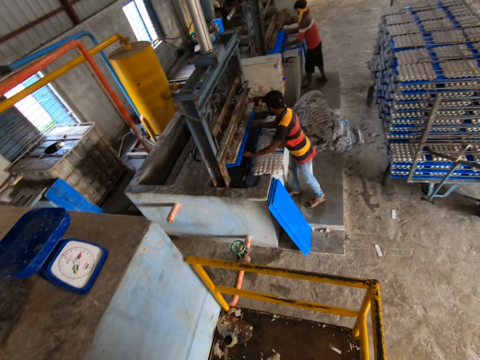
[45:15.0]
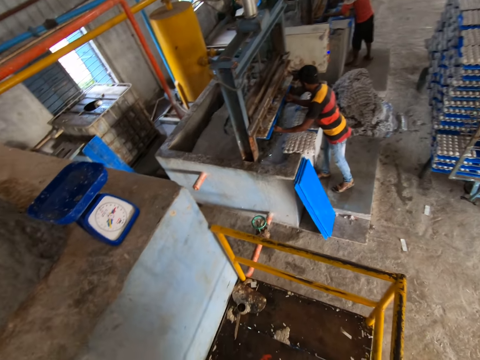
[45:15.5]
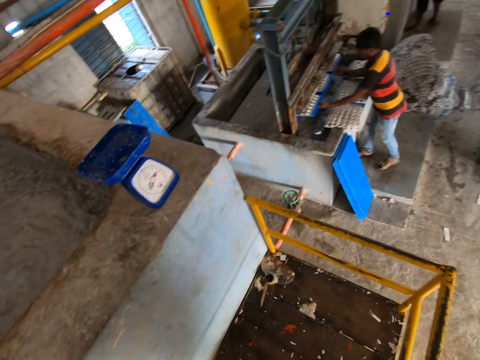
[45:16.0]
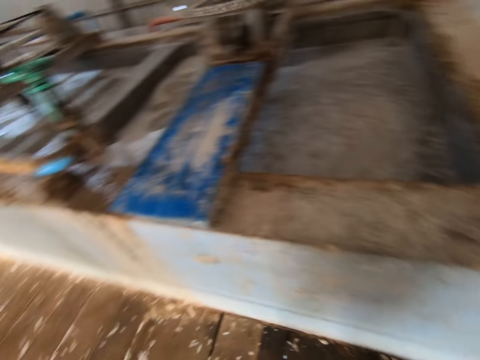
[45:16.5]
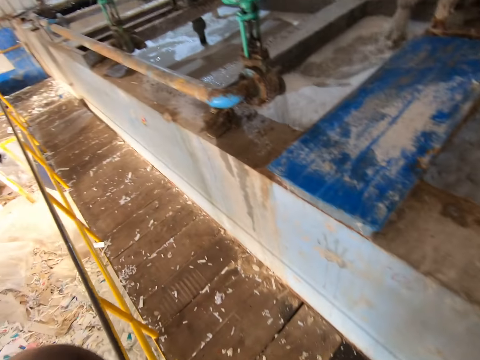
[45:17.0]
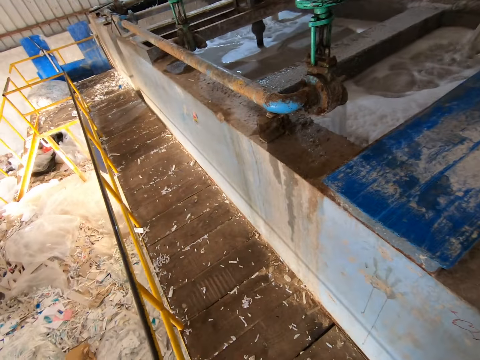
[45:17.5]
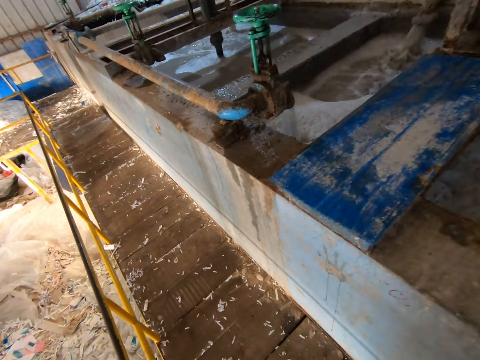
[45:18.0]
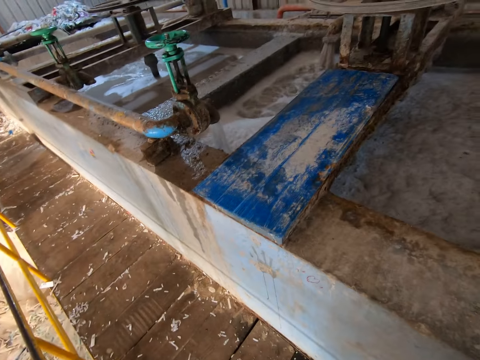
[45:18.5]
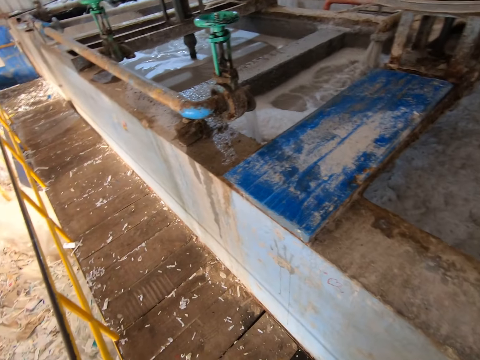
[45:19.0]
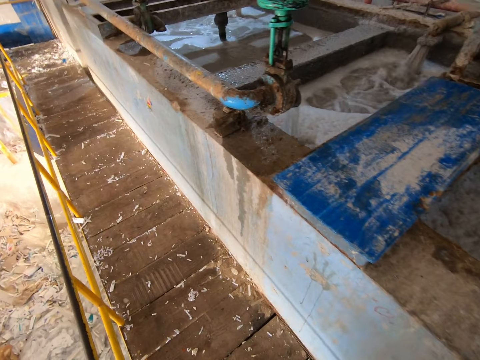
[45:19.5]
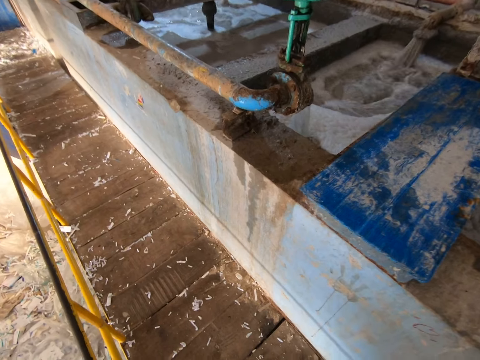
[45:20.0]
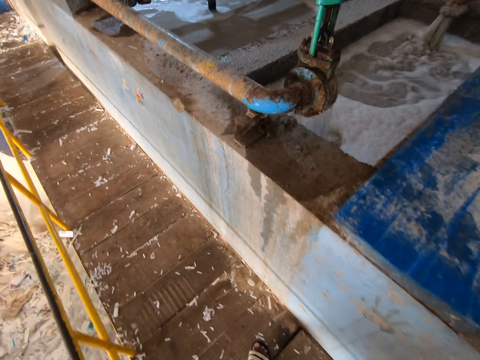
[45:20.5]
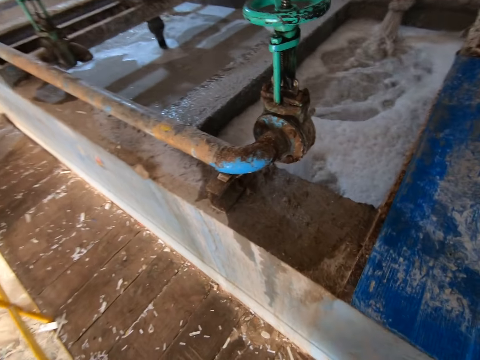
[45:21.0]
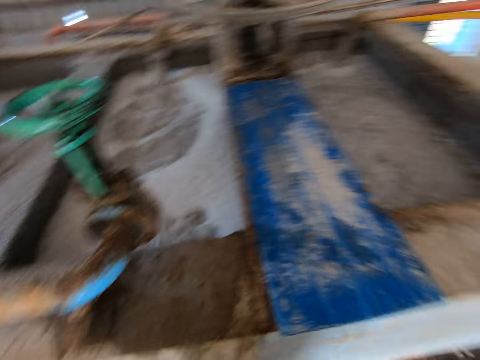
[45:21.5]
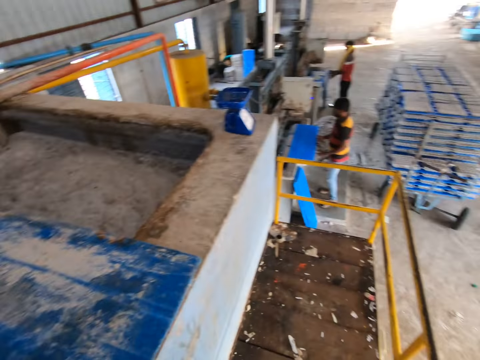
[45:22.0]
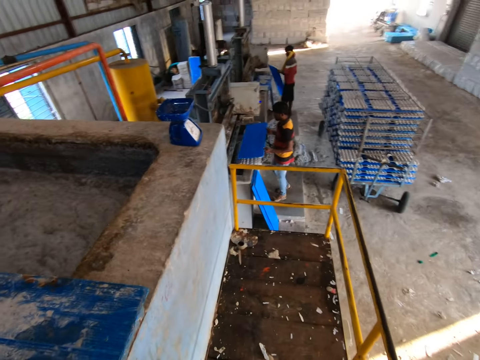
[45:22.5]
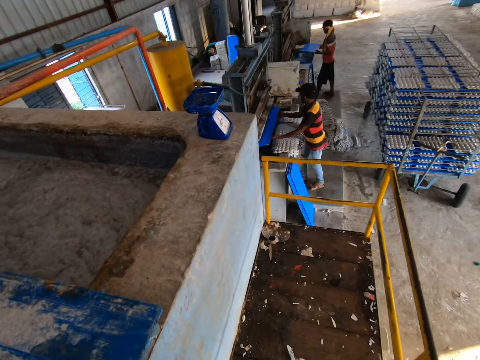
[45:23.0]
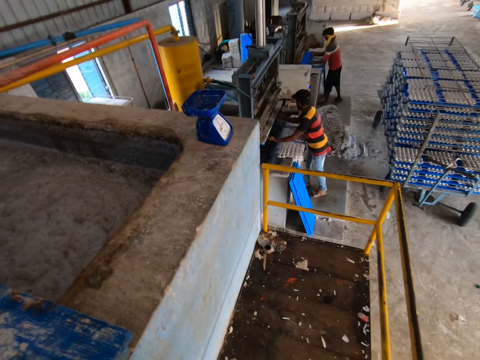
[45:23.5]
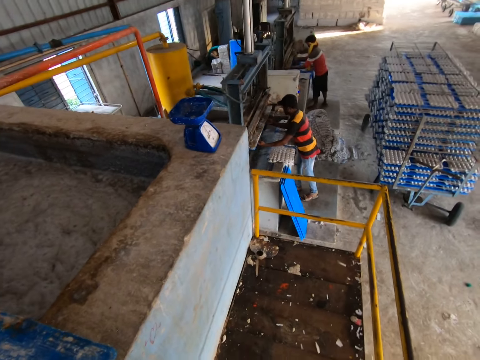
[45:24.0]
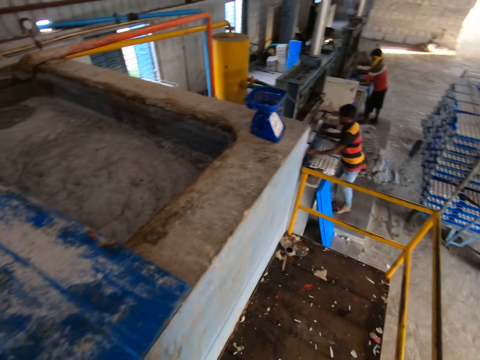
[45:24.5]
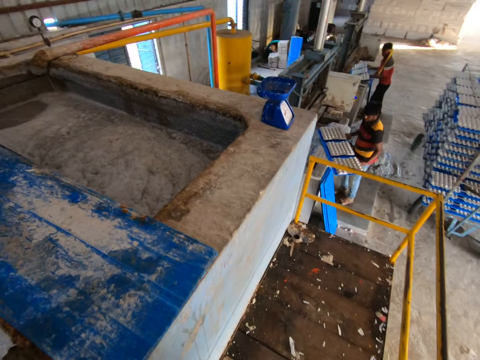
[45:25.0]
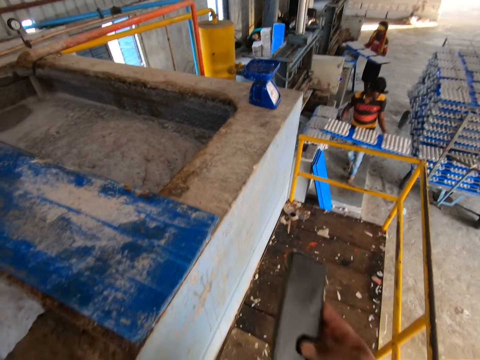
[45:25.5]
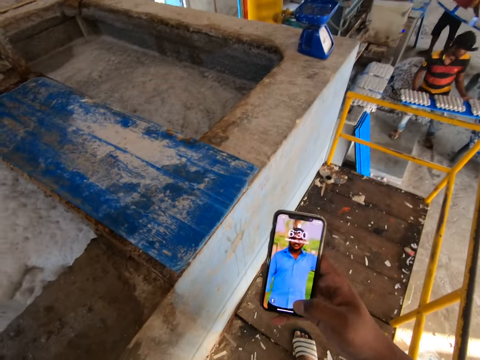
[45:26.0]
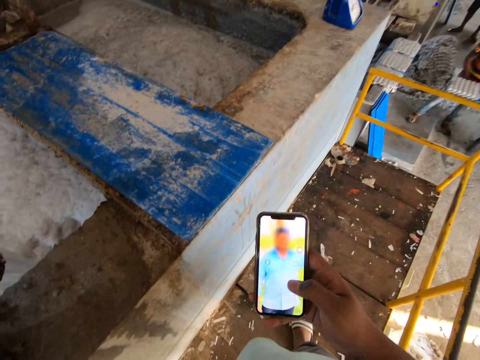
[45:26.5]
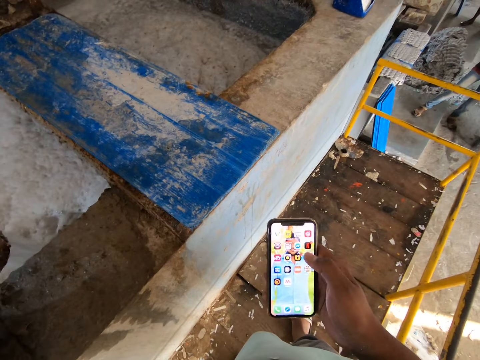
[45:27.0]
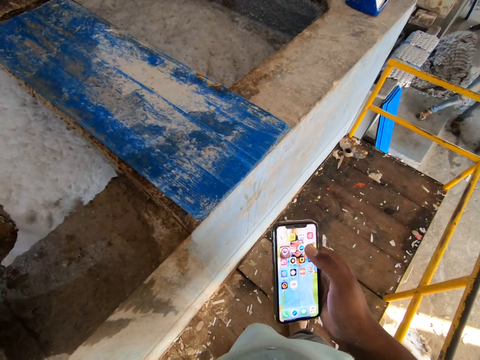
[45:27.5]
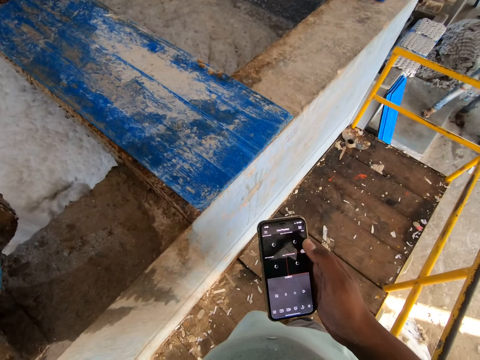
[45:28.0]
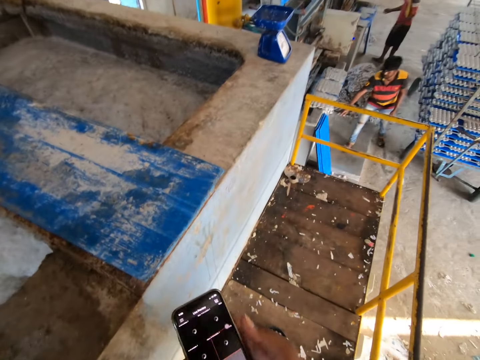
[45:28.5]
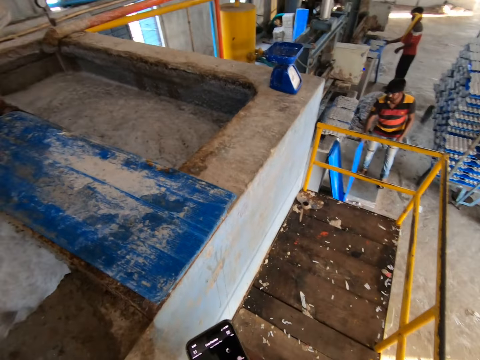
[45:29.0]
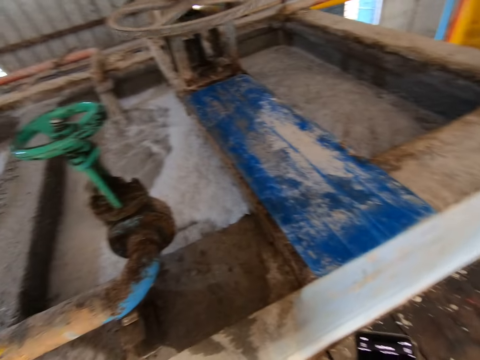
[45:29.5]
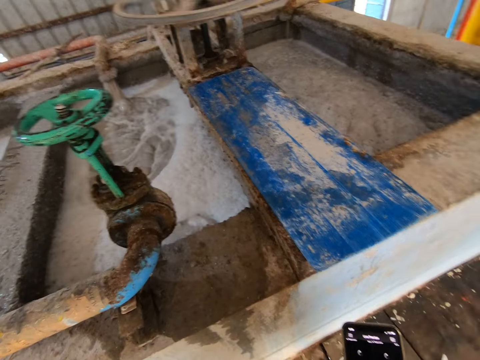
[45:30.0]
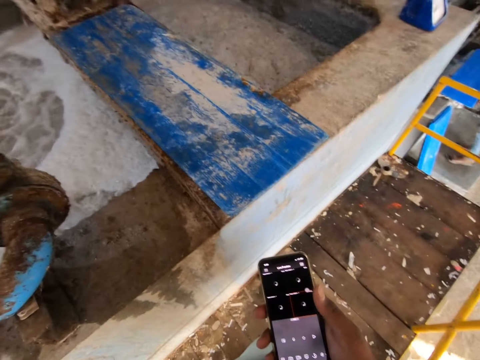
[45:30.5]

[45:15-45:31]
A man takes some egg trays from the molding machine with the tray in both hands. Another man takes some egg trays from the molding machine with the tray in both hands. A third man pulls the tray of paper pulp egg holder from the molding machine with his hands. The camera wearer looks around. A fourth man picks a tray from the wall with both hands. The third man puts the tray in his hands in the molding machine. The camera wearer walks around. The fourth man puts the tray in his hands in the molding machine. The third man pulls the tray of paper pulp egg holder from the molding machine with his hands. The fourth man pulls the tray of paper pulp egg holder from the molding machine with his hands. The camera wearer operates a phone in his right hand. The third man places the tray of paper pulp egg holder in his hands on the cart and picks a tray from the wall with his right hand.

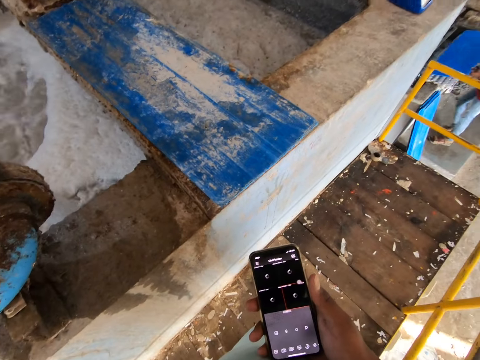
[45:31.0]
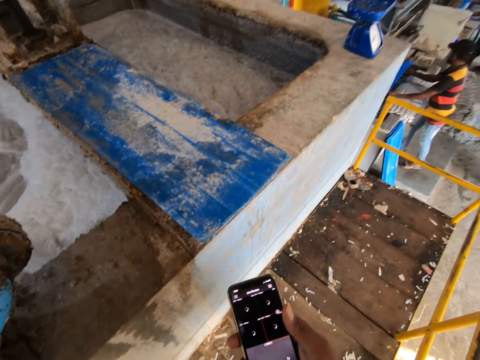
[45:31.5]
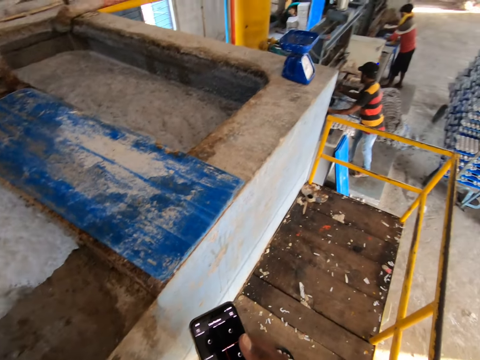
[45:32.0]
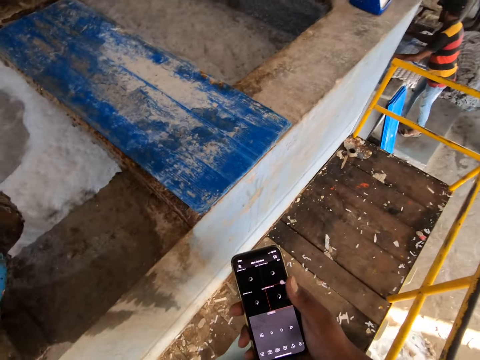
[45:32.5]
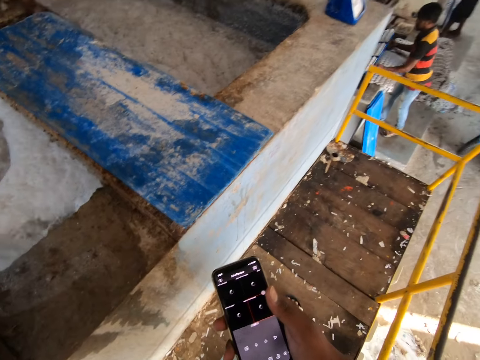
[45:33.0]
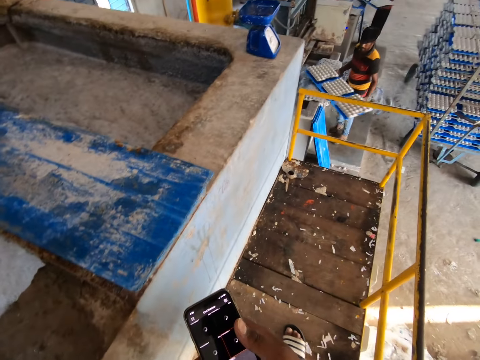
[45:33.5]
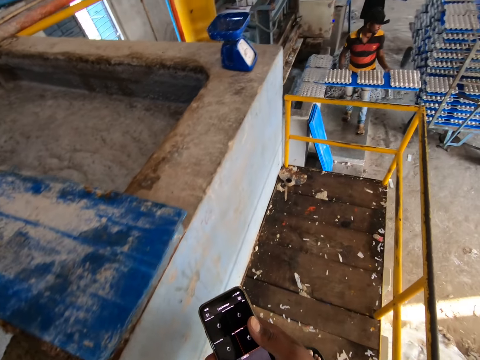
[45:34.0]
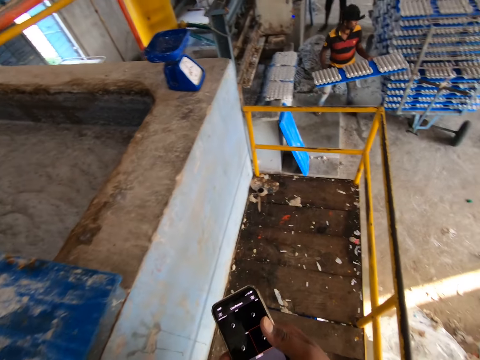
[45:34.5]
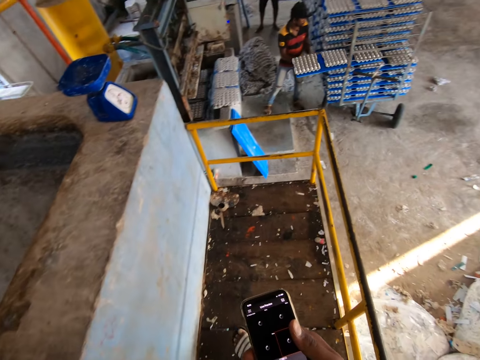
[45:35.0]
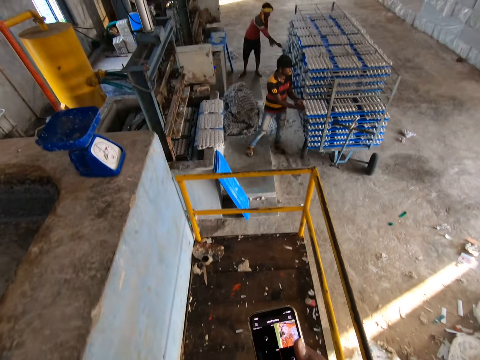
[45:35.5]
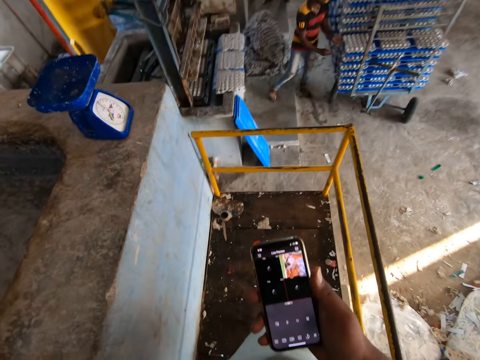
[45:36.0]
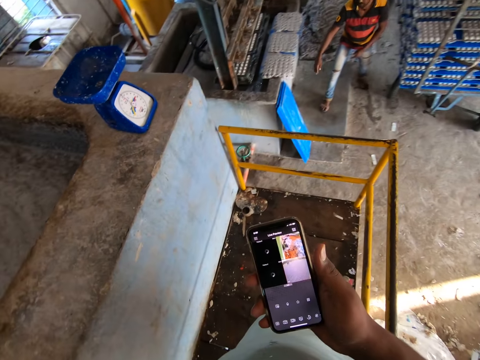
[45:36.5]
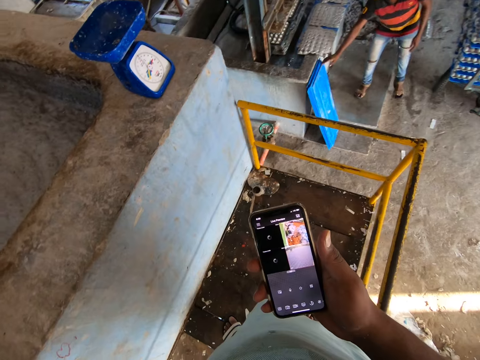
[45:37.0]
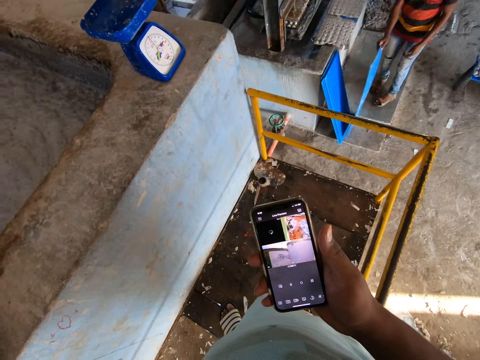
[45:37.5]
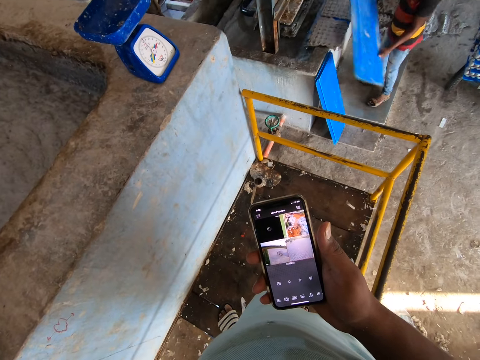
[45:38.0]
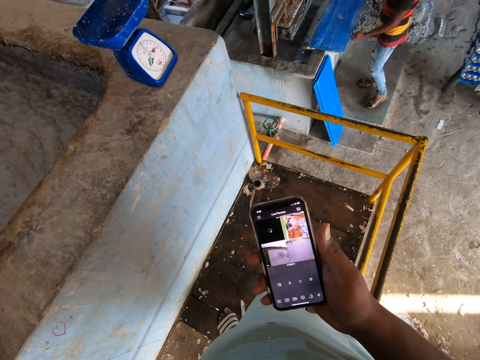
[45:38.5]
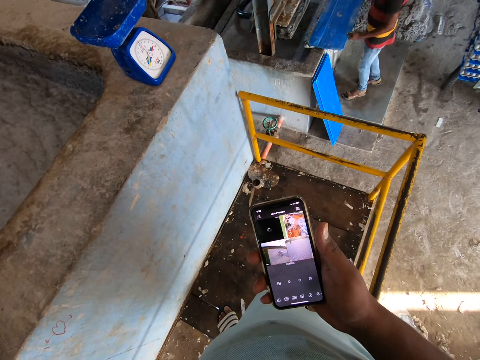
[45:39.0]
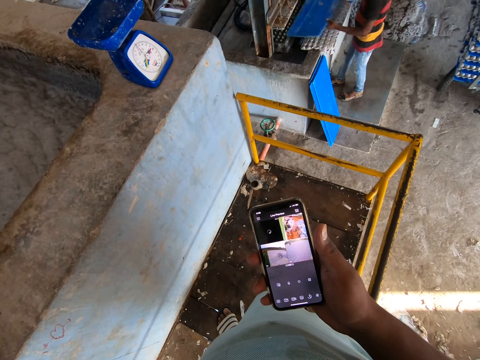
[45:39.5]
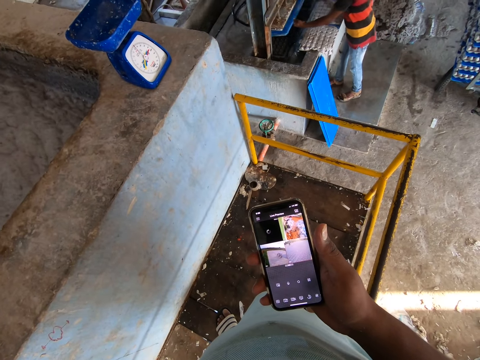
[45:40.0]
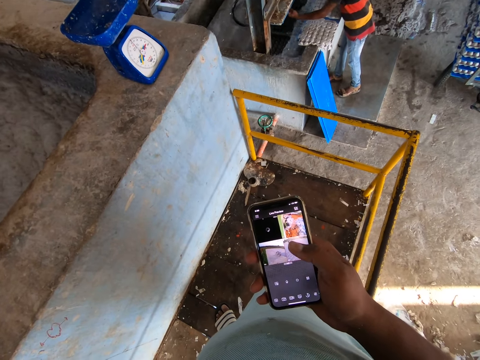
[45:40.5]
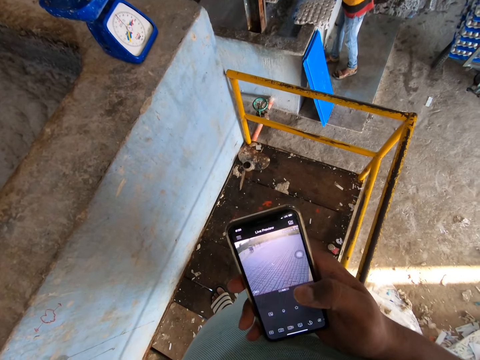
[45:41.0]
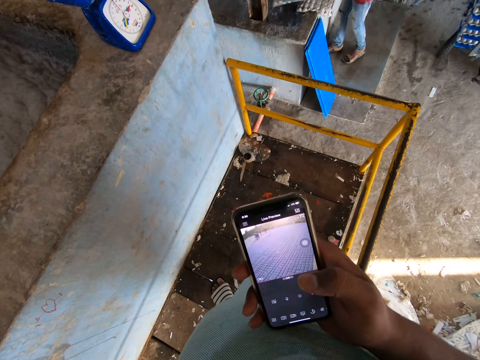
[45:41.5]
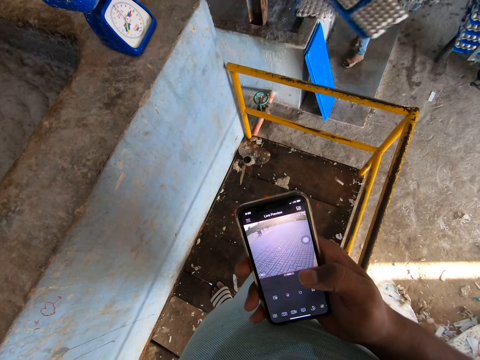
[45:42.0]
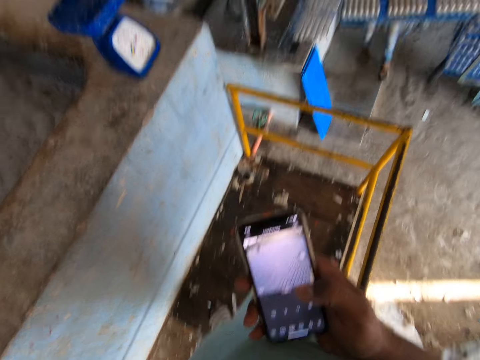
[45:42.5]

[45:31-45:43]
A man puts the tray in his hands in the molding machine, pulls the tray of paper pulp egg holder from the molding machine with his hands, and places the tray of paper pulp egg holder in his hands on the cart. Another man pushes the tray of paper pulp egg holder on the cart with both hands. The camera wearer walks around. The first man picks a tray from the wall with his right hand, holds the tray with both hands, places the tray of paper pulp egg holder in his hands on the cart, and puts the tray in his hands in the molding machine.
